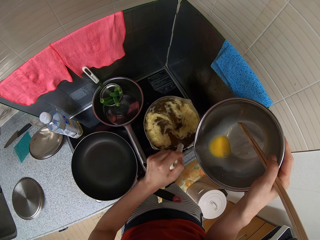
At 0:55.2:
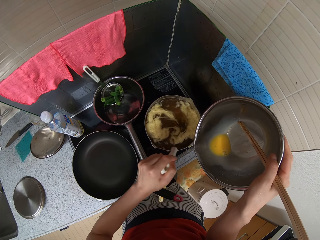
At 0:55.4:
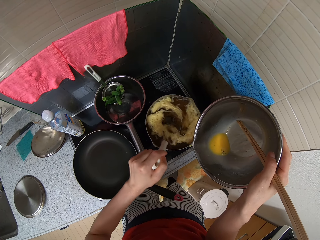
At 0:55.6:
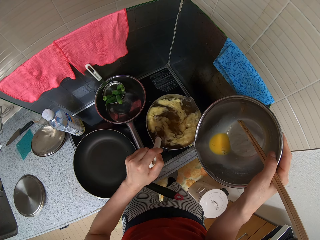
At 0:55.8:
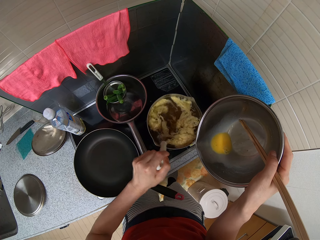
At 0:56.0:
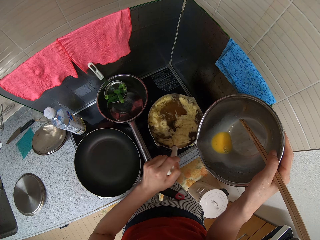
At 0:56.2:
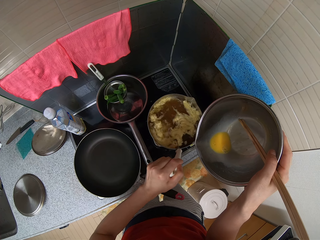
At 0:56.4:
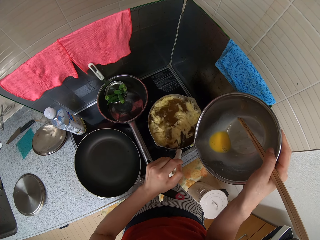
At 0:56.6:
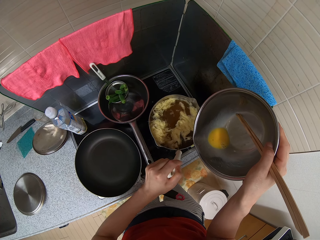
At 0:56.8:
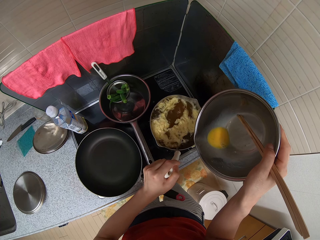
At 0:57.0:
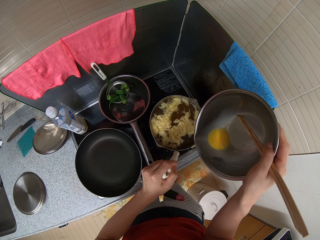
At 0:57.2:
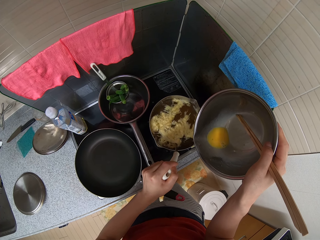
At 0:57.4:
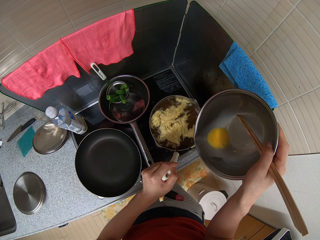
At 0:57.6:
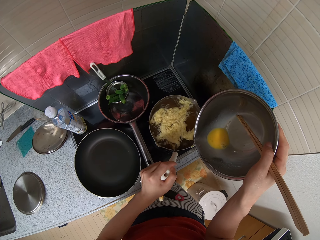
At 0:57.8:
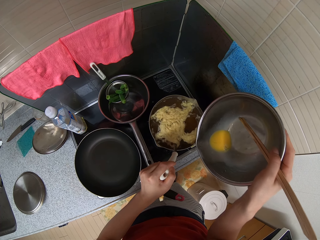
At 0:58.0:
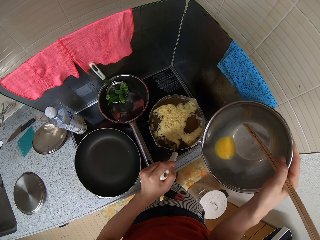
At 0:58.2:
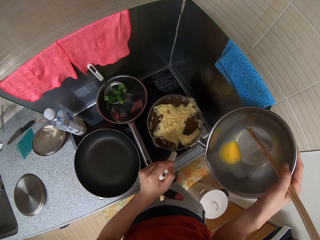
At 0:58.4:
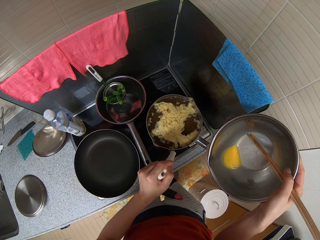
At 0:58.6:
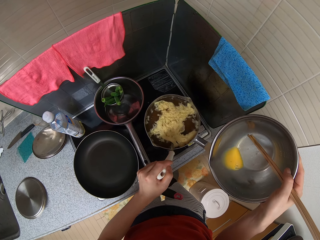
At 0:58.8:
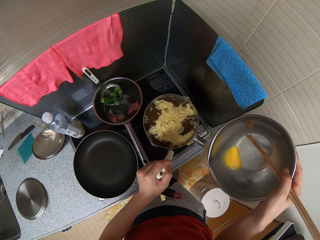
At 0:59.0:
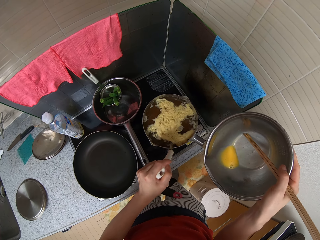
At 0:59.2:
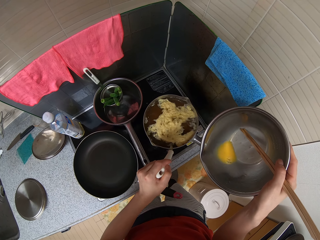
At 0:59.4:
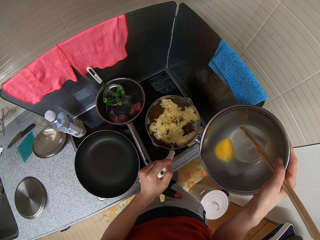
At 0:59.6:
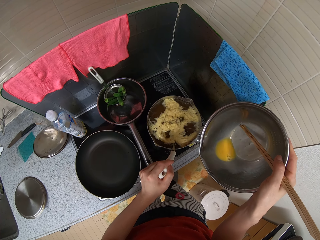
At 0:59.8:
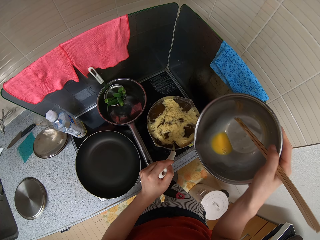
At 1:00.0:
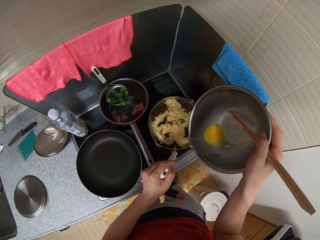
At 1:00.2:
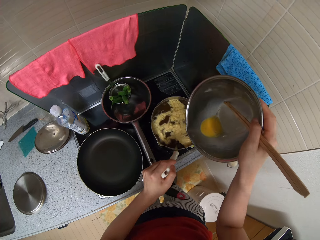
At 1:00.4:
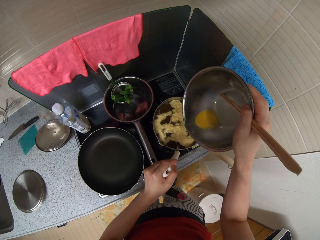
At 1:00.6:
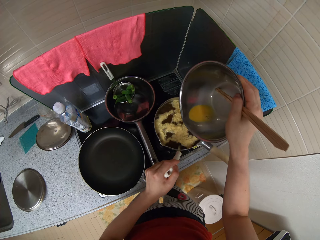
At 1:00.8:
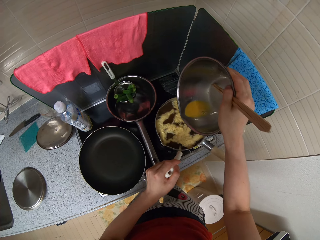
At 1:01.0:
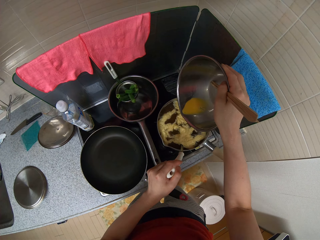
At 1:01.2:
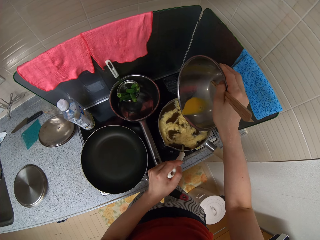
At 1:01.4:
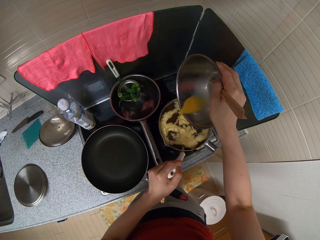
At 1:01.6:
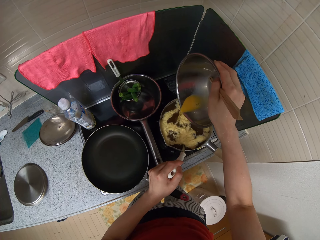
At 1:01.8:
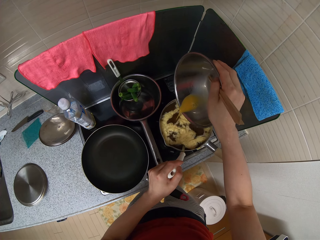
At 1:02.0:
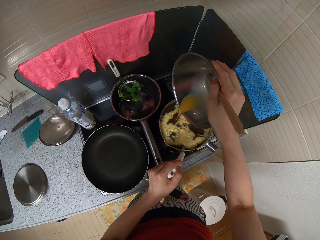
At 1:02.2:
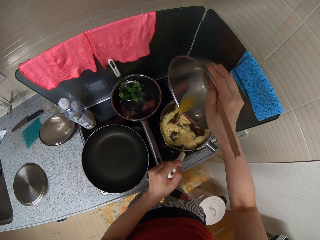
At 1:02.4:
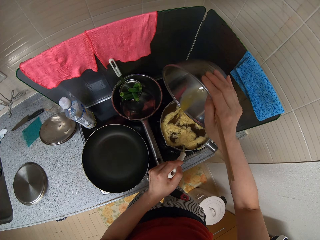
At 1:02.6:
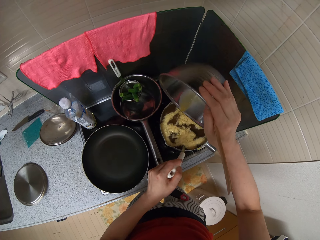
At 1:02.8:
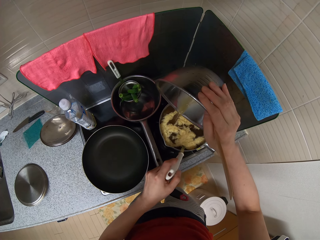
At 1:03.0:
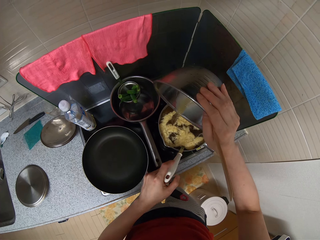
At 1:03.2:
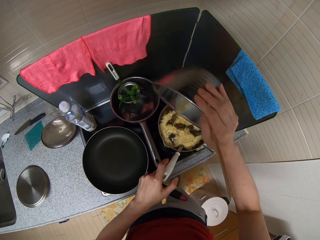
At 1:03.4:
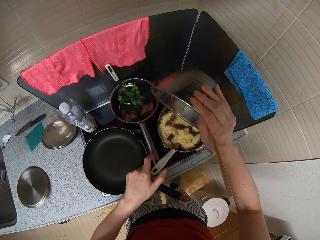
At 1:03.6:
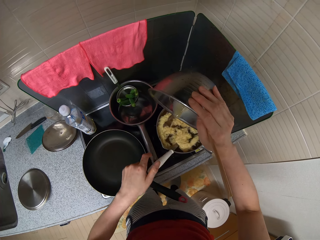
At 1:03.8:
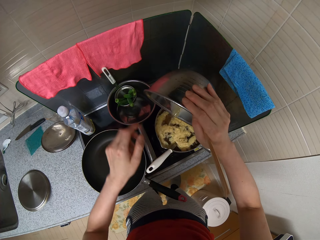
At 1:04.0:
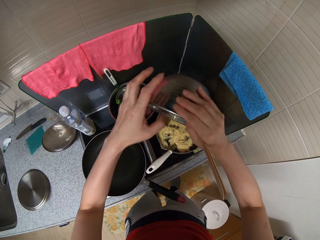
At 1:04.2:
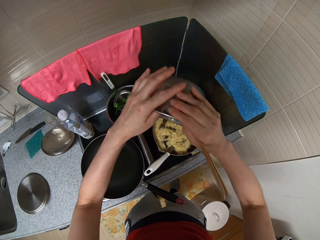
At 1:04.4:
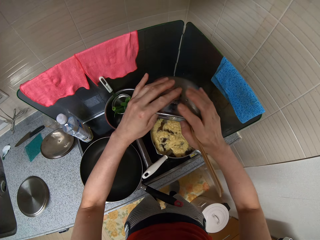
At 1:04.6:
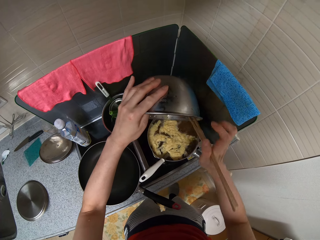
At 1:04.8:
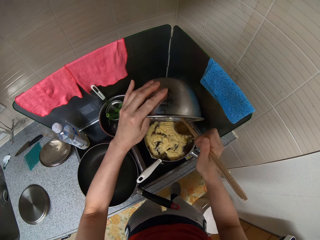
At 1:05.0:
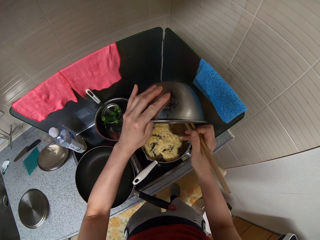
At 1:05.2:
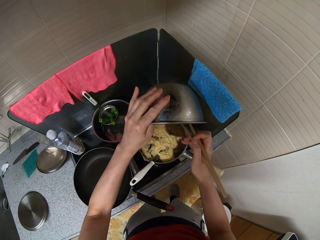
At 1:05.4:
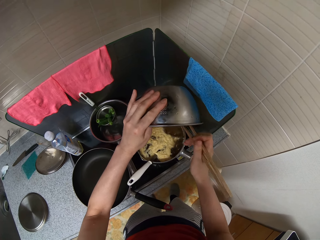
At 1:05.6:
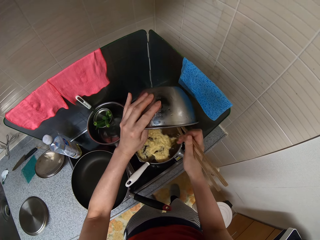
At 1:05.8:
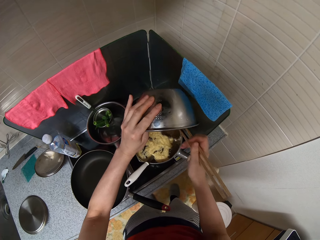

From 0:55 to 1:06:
The camera wearer pours the eggs from the stainless bowl into the pot. She takes her left hand off the spoon in the pot. She holds the stainless bowl with her right hand. She turns the eggs into the pot with the chopsticks in her right hand.

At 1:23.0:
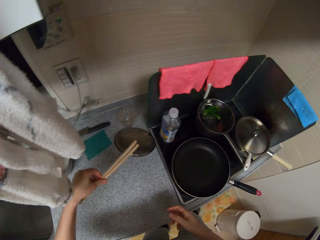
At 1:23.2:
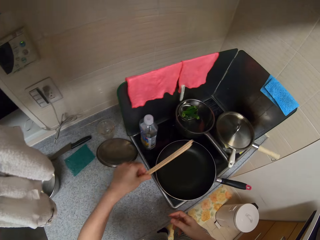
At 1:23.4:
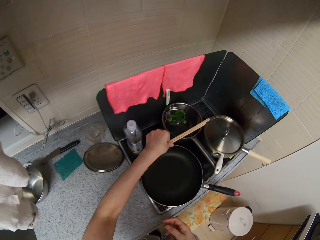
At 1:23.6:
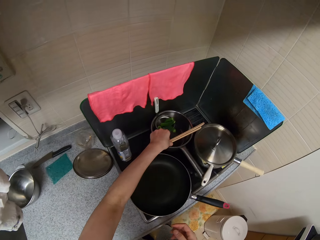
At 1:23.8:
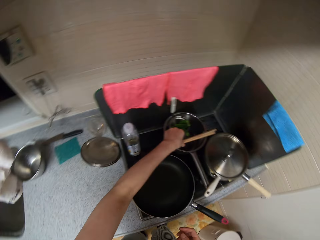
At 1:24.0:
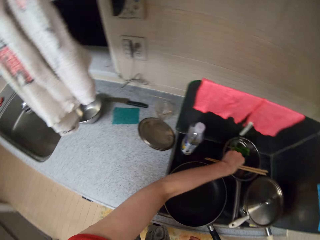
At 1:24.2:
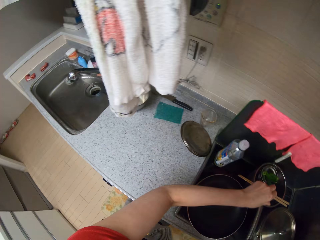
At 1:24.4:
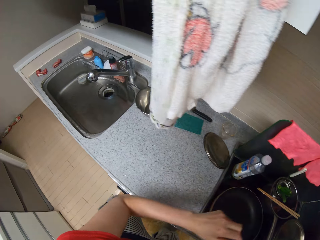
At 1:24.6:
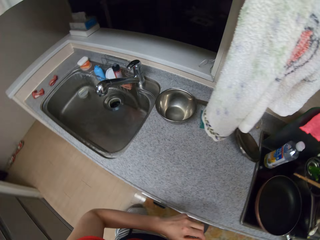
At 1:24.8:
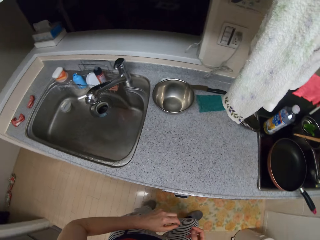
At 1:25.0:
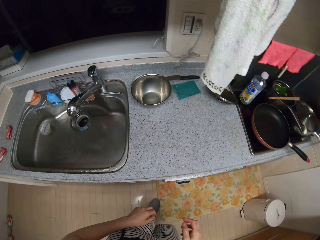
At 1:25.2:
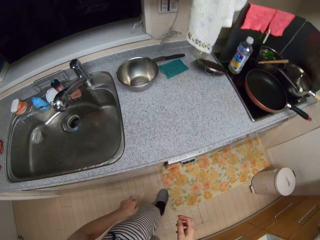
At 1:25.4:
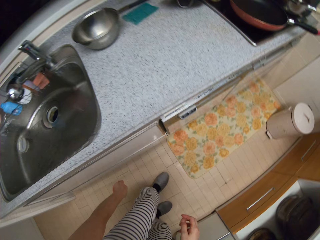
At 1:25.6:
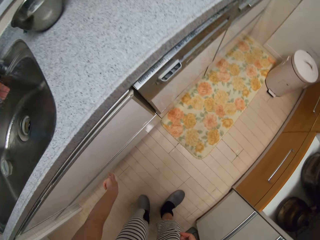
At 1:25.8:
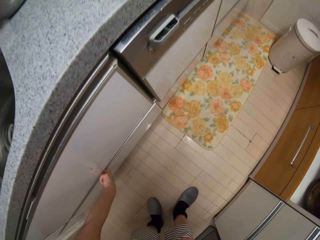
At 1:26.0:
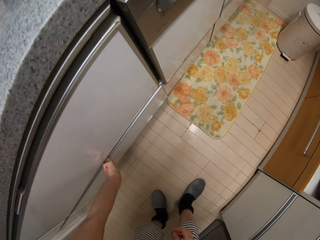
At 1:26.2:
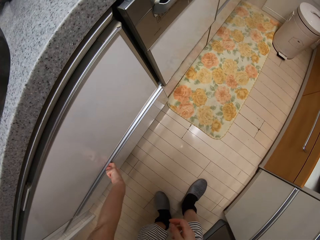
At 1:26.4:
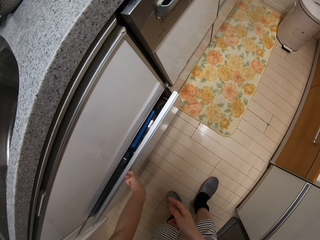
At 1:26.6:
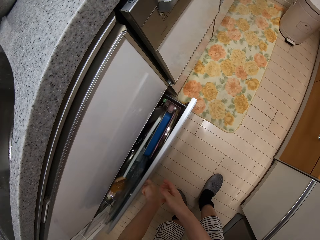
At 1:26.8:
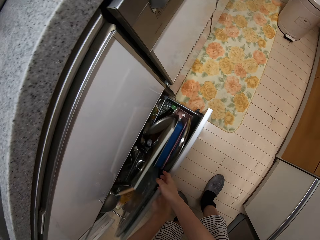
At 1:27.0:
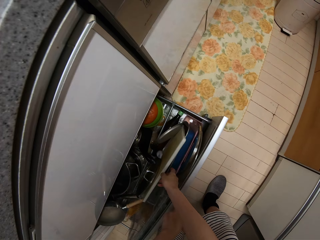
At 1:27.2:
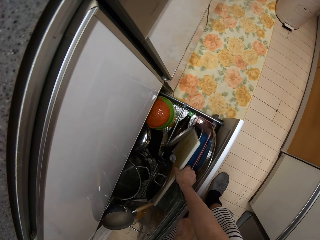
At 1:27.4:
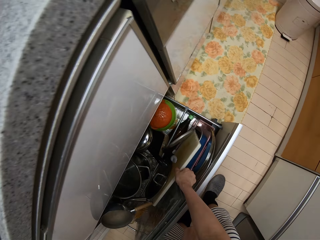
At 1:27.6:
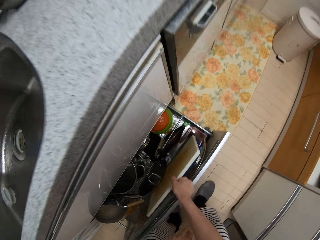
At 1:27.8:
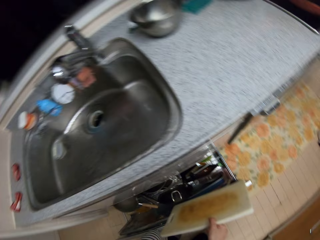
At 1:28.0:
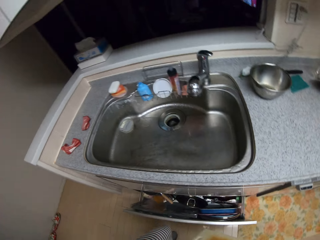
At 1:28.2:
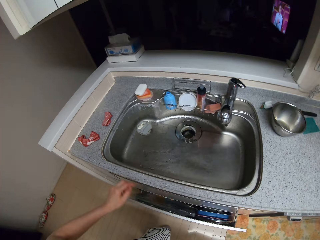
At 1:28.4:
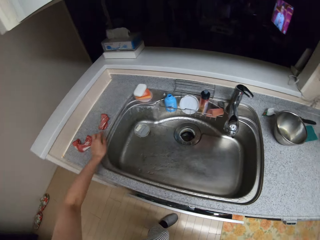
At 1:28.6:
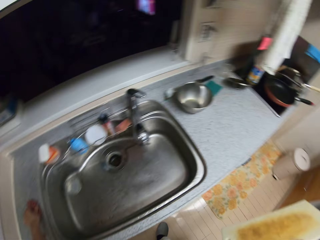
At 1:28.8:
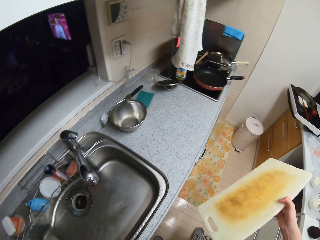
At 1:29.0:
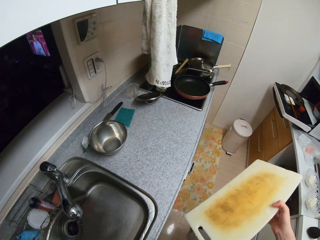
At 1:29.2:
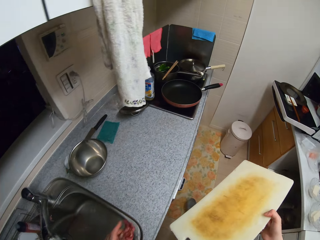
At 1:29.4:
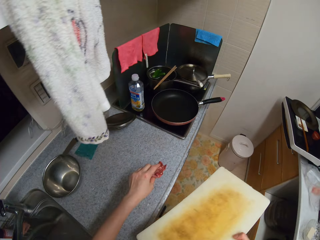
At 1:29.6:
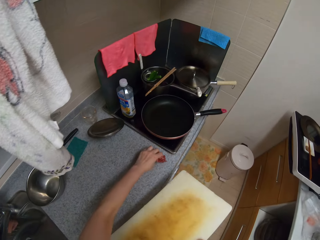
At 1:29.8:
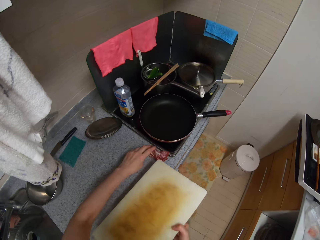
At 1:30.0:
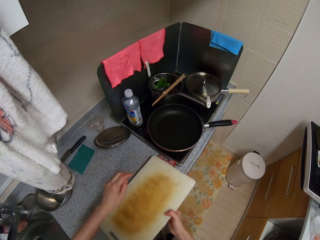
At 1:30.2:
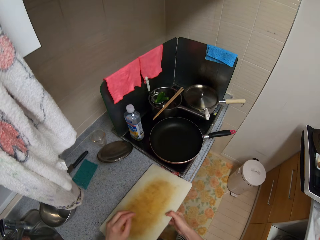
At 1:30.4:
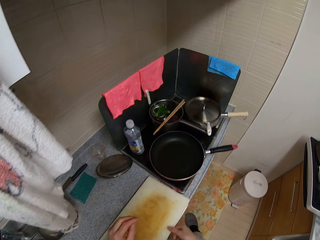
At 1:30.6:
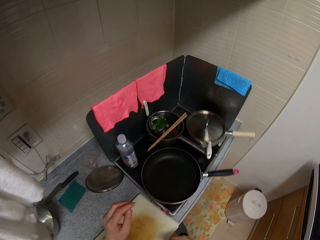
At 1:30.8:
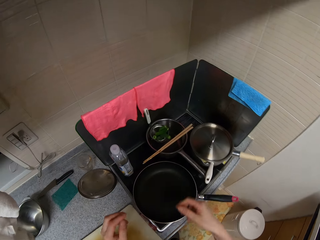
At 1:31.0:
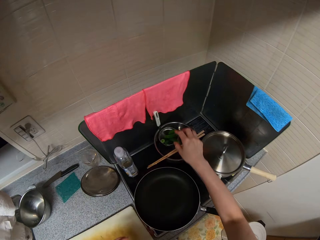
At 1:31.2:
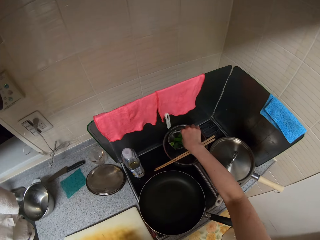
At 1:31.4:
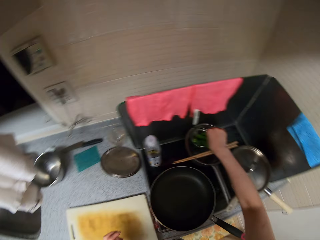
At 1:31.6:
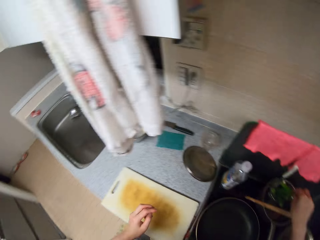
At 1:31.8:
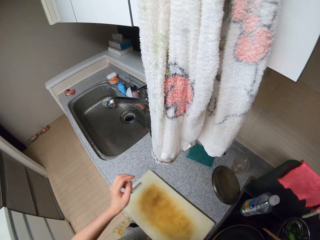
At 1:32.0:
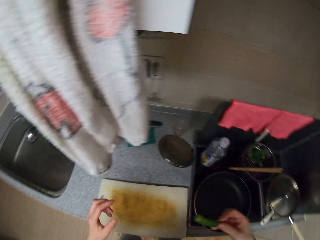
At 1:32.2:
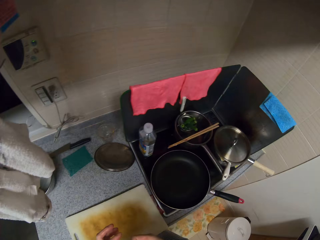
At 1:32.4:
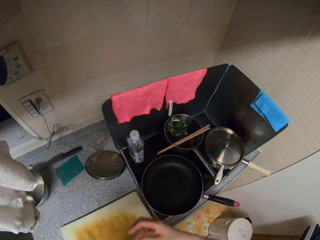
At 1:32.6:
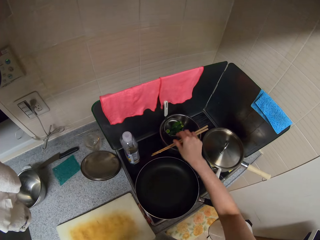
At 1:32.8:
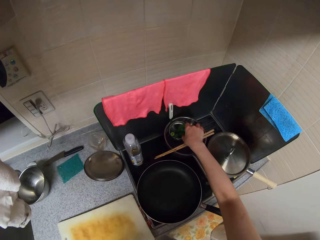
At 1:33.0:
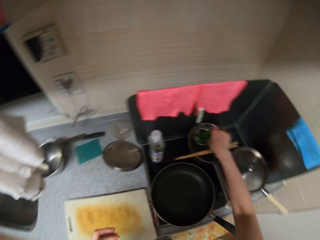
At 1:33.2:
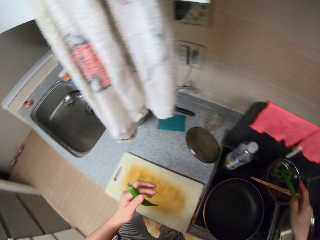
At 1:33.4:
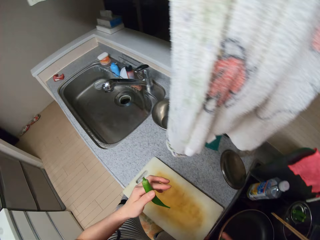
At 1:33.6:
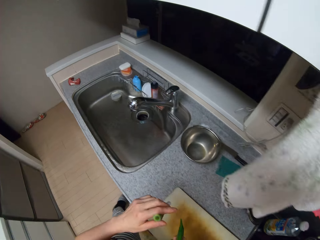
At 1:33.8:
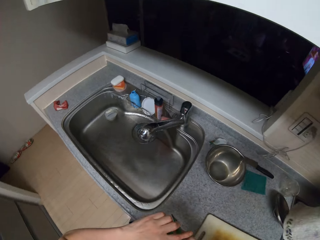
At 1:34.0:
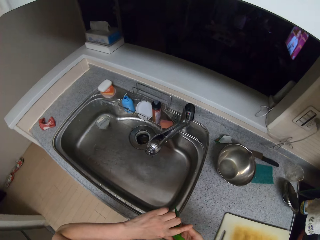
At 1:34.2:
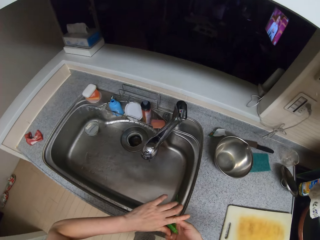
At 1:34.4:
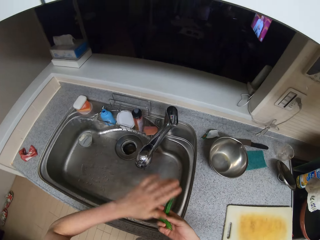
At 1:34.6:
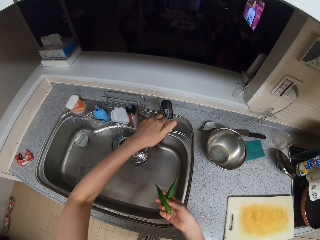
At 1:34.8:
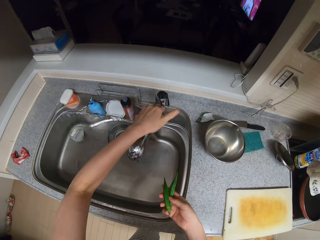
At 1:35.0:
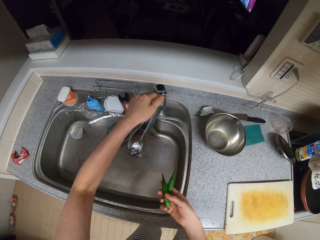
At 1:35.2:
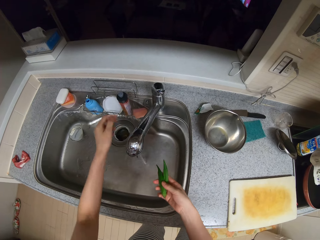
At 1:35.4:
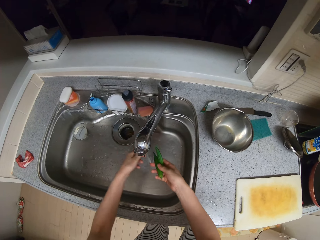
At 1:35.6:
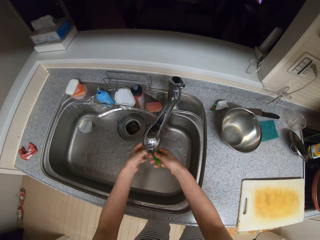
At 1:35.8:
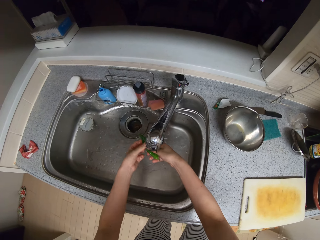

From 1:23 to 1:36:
The camera wearer drops the chopsticks on a pot on the cooker. She pulls a drawer from the kitchen slab with her left hand. She moves. She picks up a chopping board from the drawer with her right hand. She pushes the drawer back in with her left hand. She picks up a kitchen towel from the slab with her left hand. She picks up a piece of meat. She drops the kitchen towel on the slab. She puts the meat down. She drops the chopping board on the slab. She picks up an okra from a stainless plate with her right hand. She picks two peppers. She passes the okra to her left hand. She picks up another okra from the stainless plate with her right hand. She passes the okra from her left hand to her right hand. She turns on the tap of the kitchen sink with her left hand.
